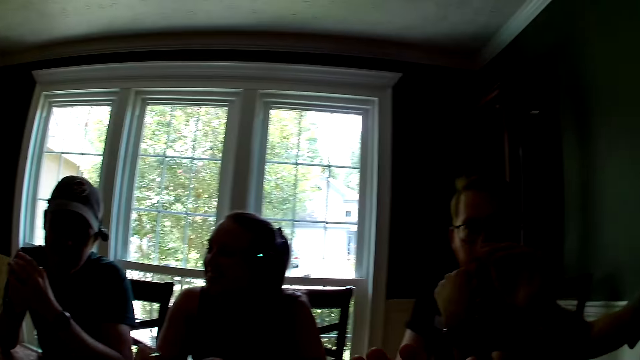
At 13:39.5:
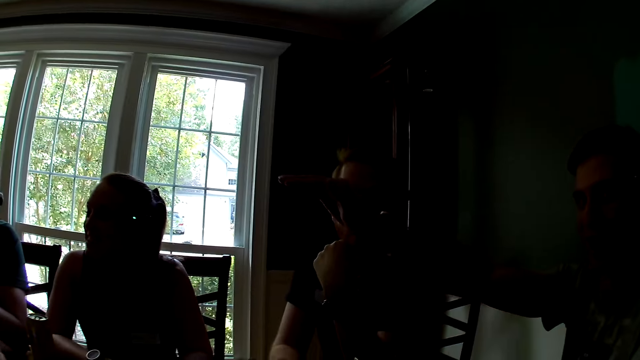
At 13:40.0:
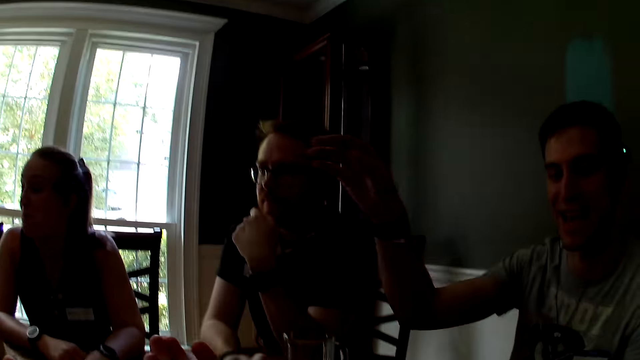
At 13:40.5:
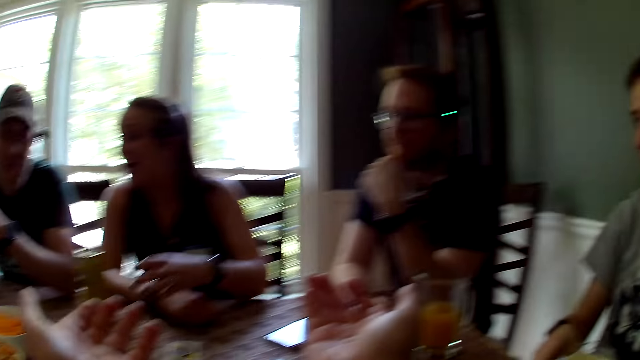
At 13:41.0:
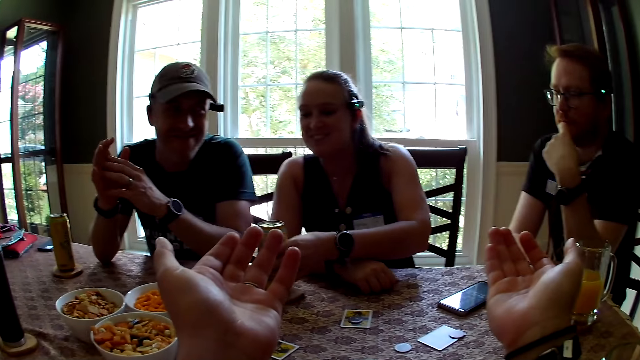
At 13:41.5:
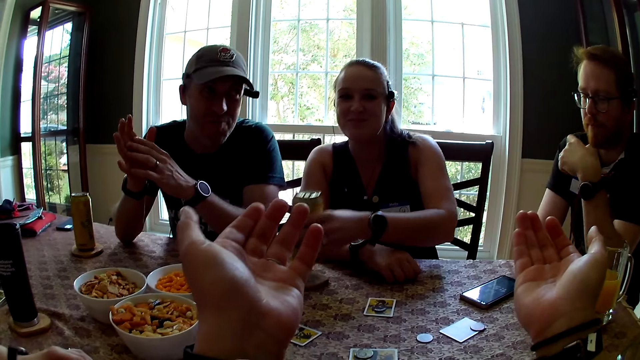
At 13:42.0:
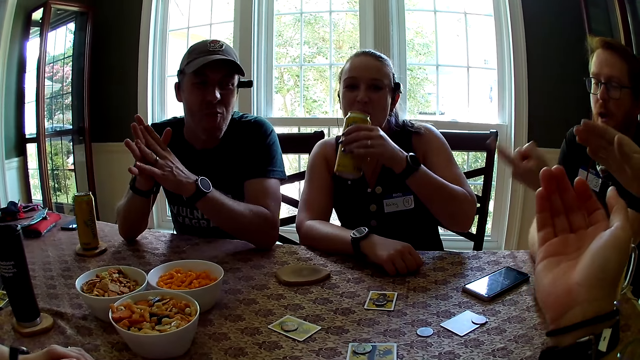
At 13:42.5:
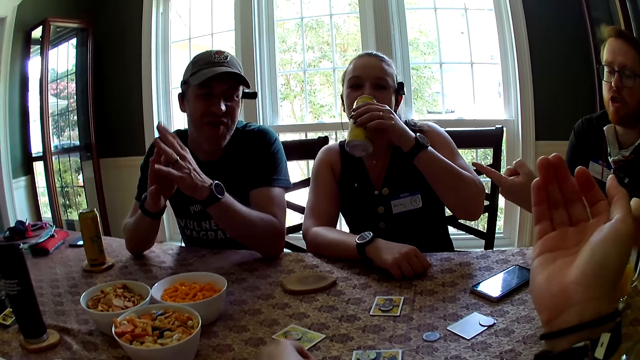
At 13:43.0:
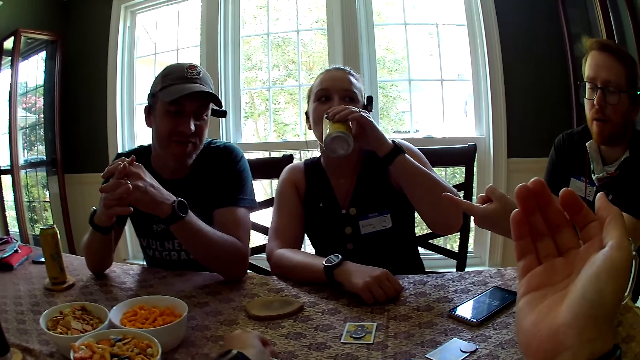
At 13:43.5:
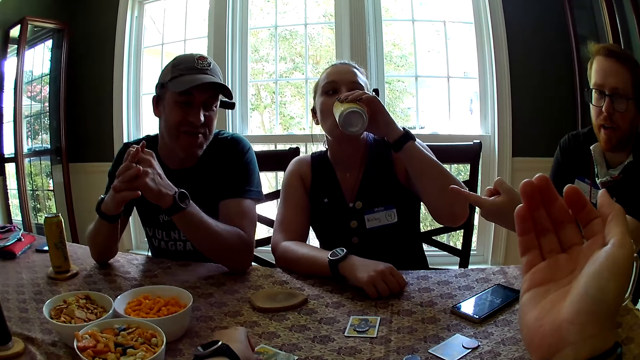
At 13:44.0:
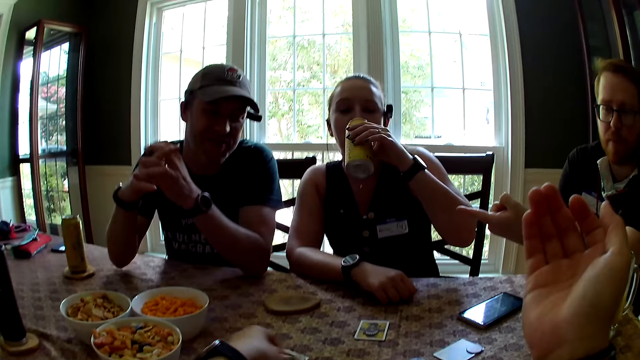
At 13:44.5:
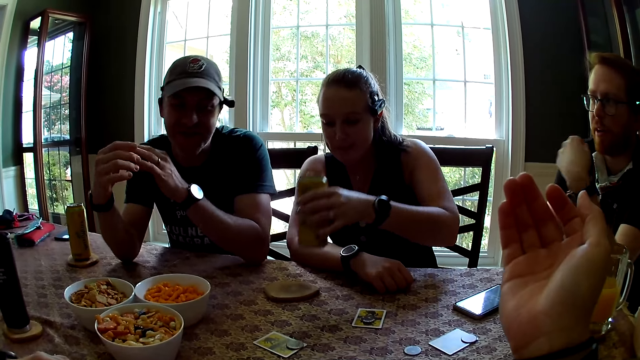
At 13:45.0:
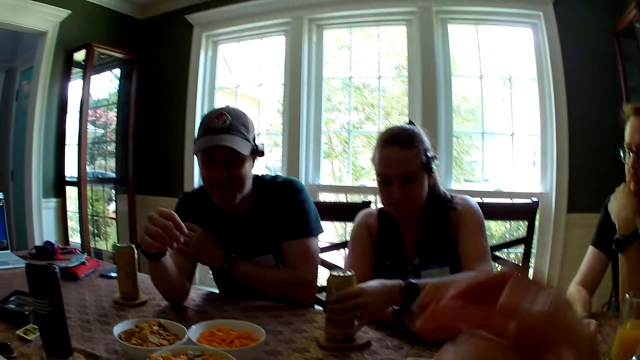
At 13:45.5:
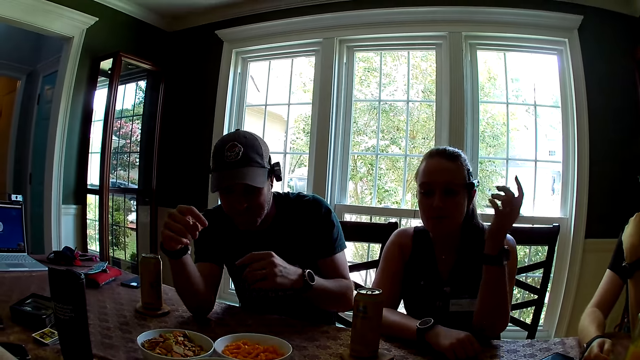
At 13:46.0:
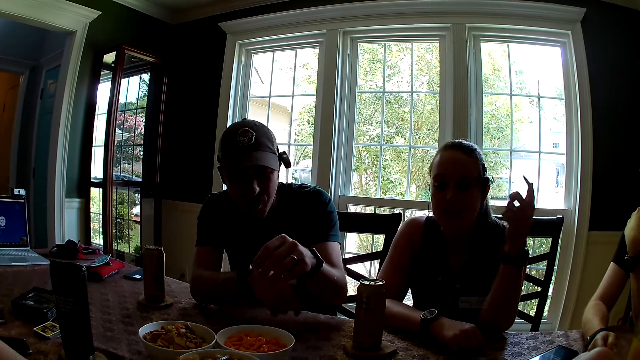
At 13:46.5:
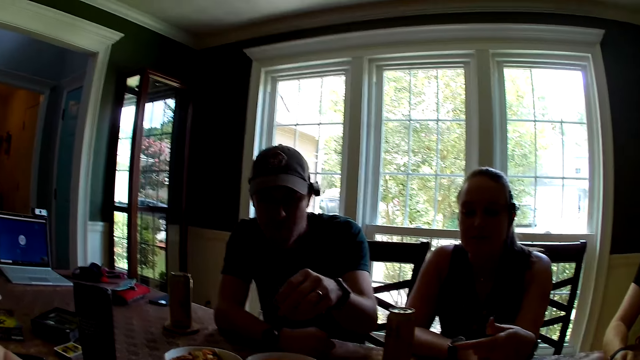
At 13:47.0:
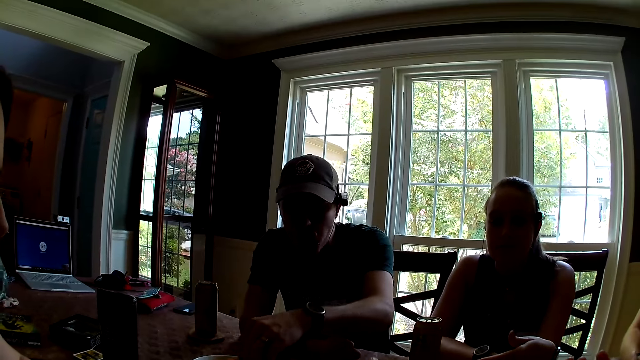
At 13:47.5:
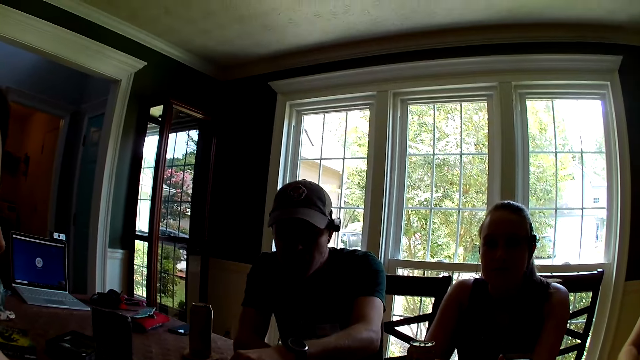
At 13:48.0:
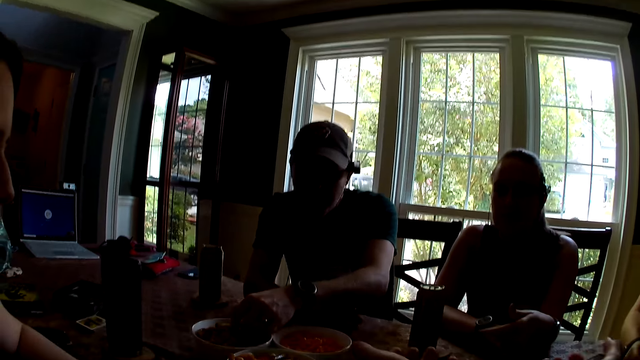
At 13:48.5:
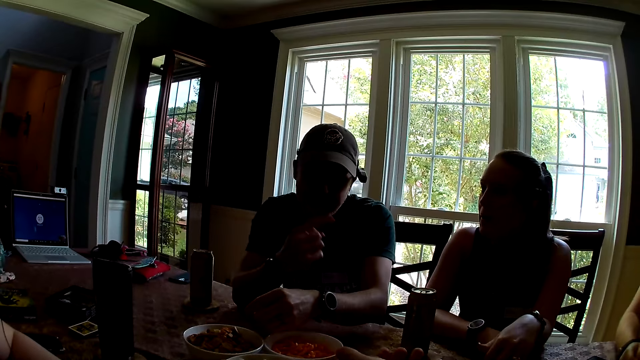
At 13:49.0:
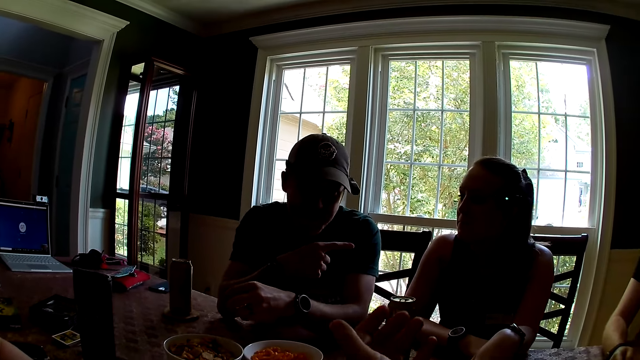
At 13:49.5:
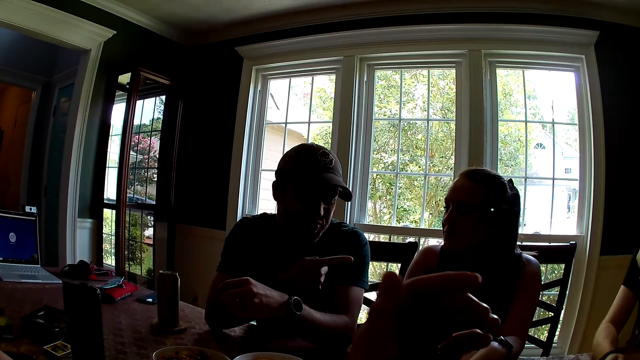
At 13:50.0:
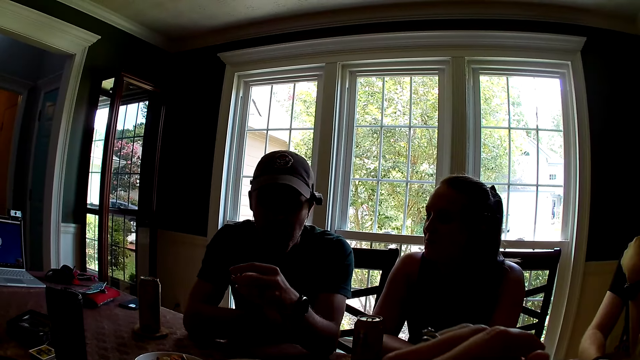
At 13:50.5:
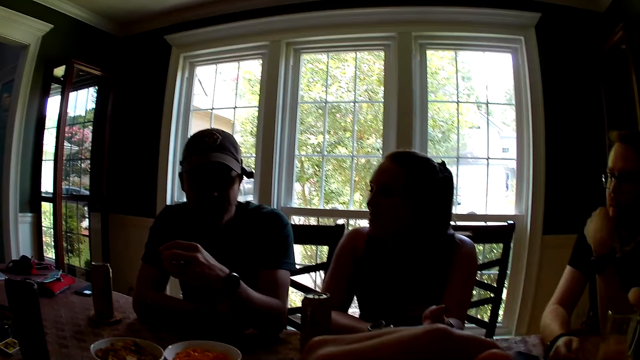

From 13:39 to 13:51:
The camera wearer looks around. A woman carries the soda with her left hand from the coaster. The camera wearer raises both hands. The woman drinks from the soda in the left hand. She drops the soda on the coaster with her left hand. A man speaks to a group of people at the table. The camera wearer speaks to a group of people at the table. Another man carries a snack from a plate with his left hand. He talks to the woman.

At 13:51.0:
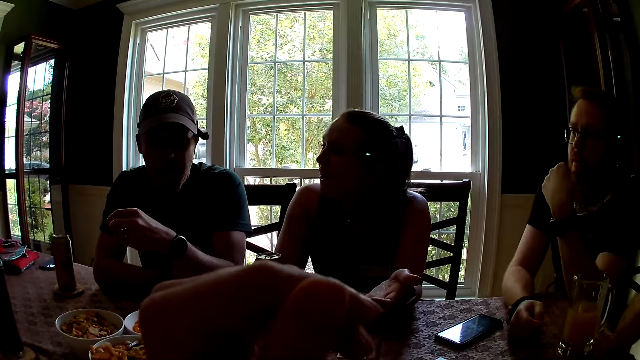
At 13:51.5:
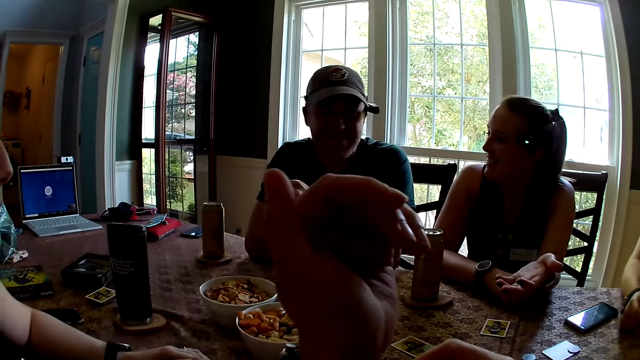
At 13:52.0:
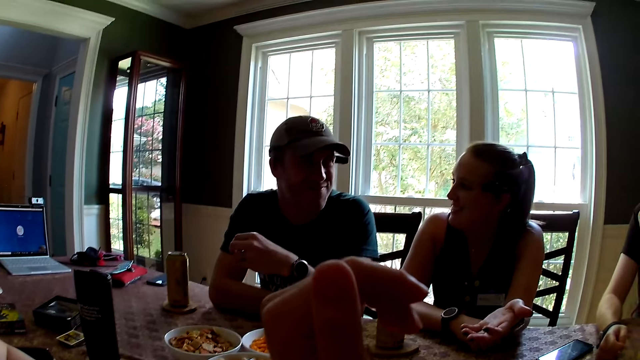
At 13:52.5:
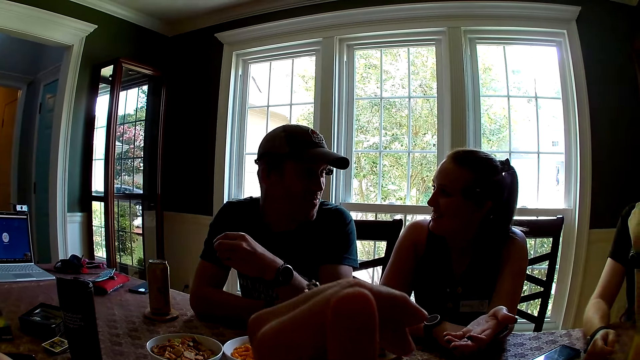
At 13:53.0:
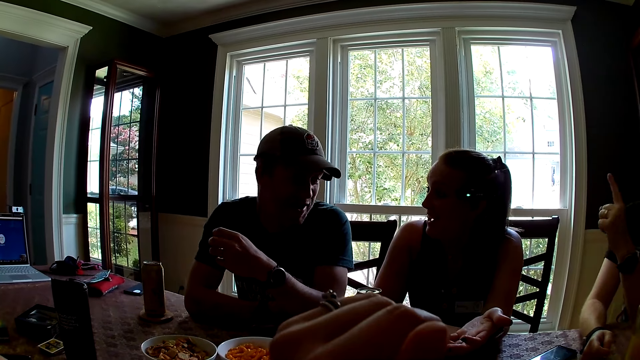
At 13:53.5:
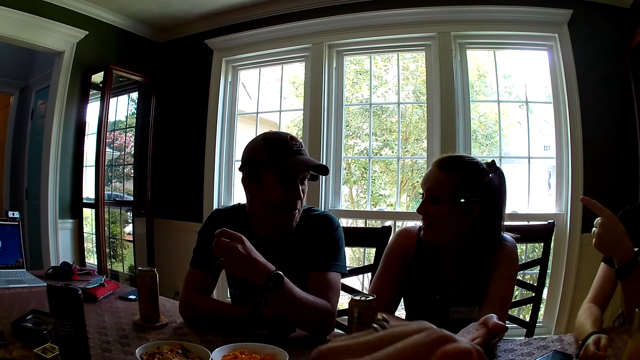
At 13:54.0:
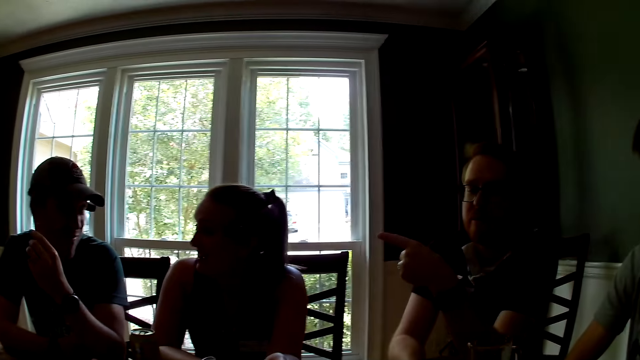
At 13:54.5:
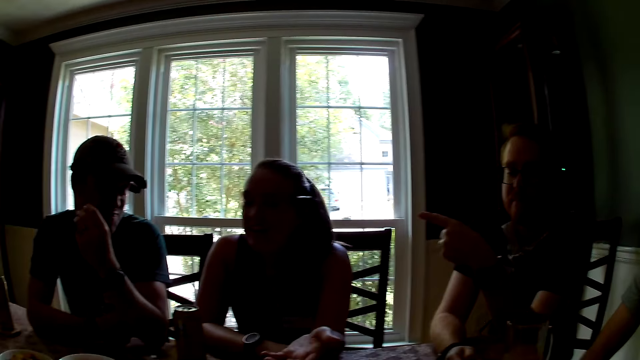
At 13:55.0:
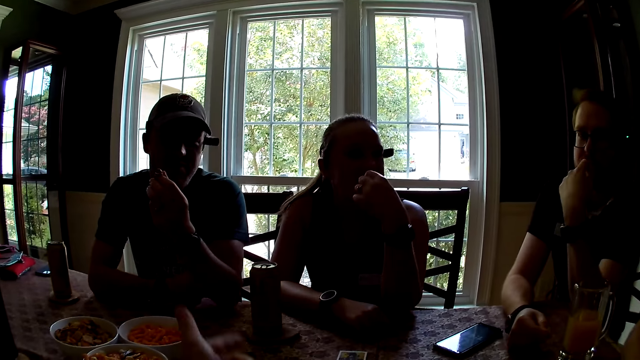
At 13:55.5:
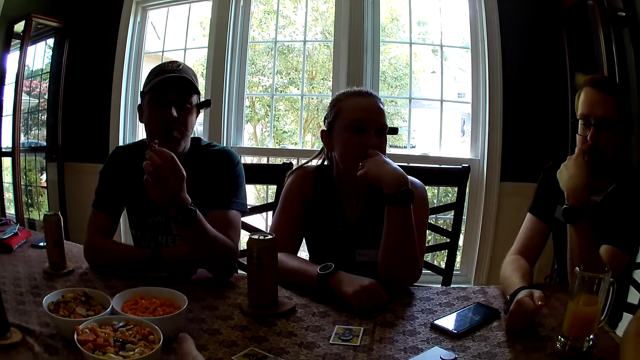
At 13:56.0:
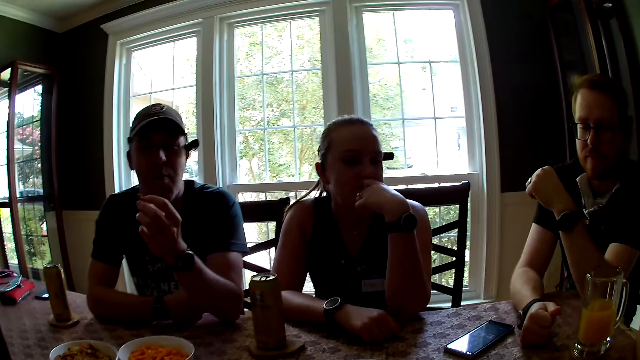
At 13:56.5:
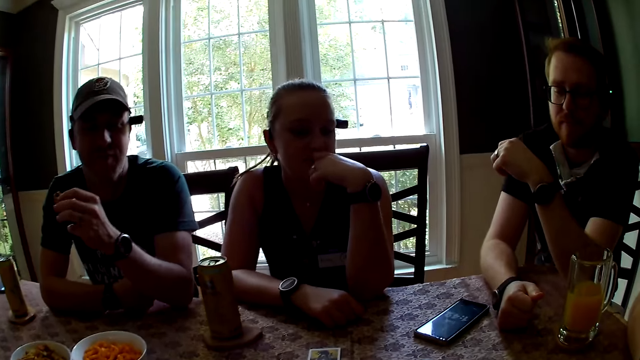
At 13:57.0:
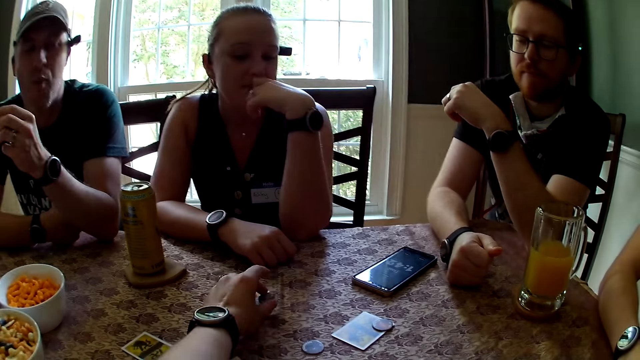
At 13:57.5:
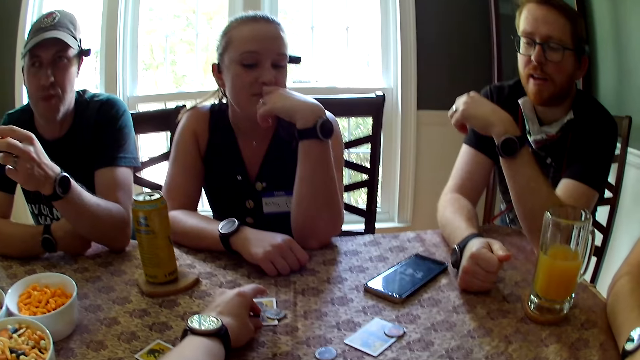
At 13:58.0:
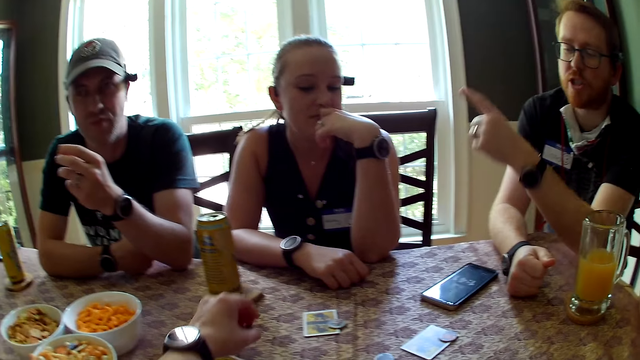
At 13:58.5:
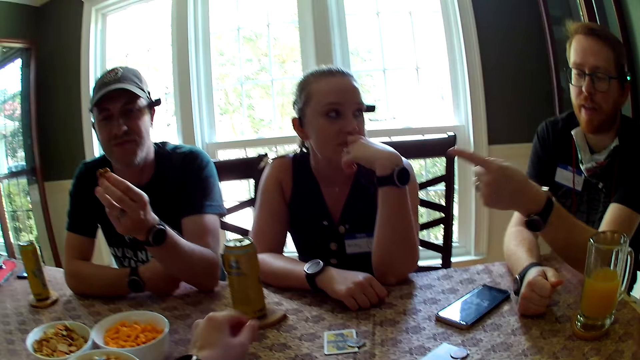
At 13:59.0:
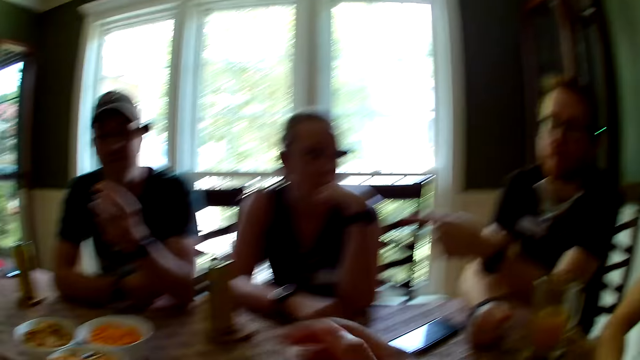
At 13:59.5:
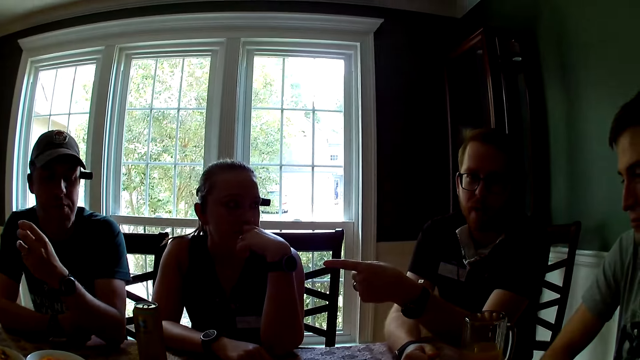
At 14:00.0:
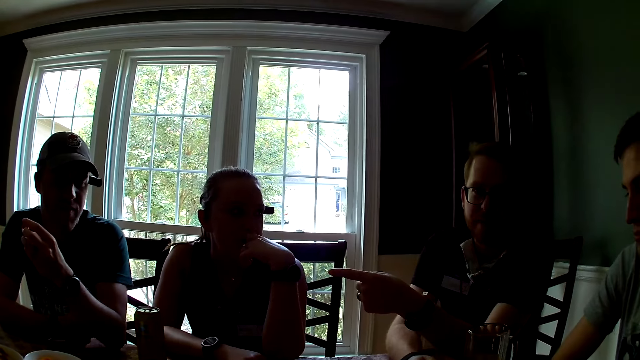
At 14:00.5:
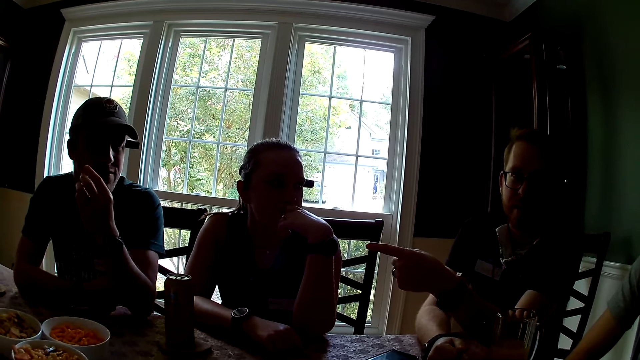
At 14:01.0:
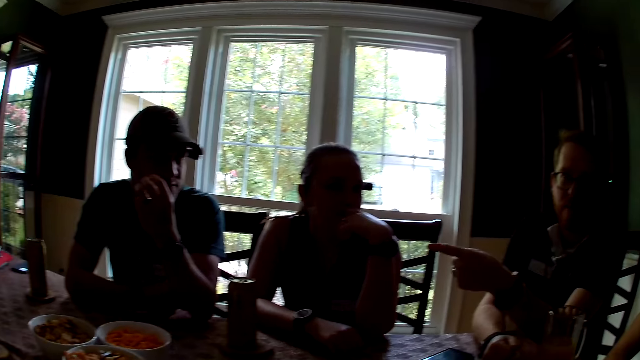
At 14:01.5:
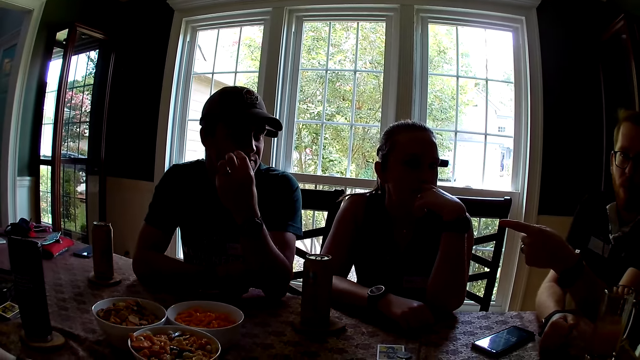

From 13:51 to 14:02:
A woman talks to a man. Another man talks to the camera wearer. The camera wearer speaks to a group of people at the table. She touches a card on the table with her right hand and places the token on the card. The other man speaks to the camera wearer.
